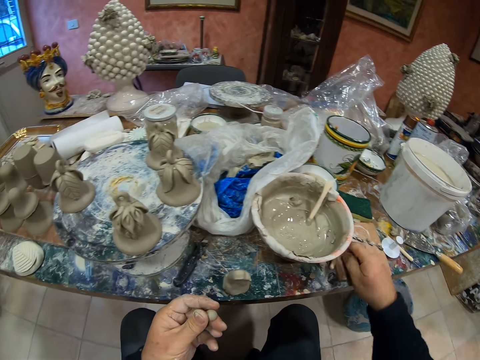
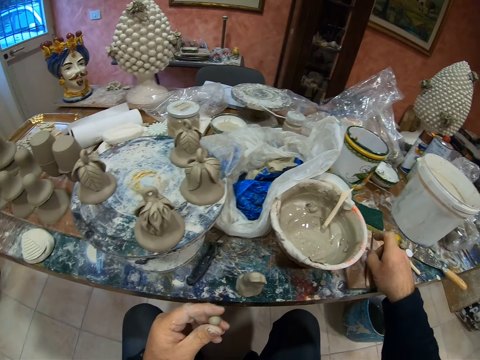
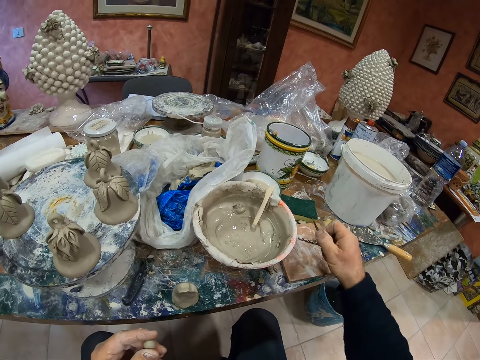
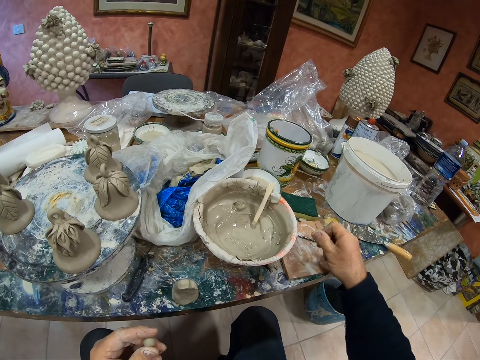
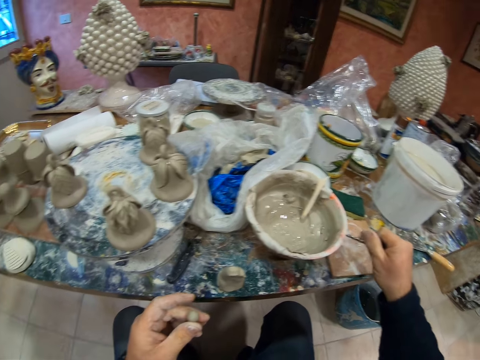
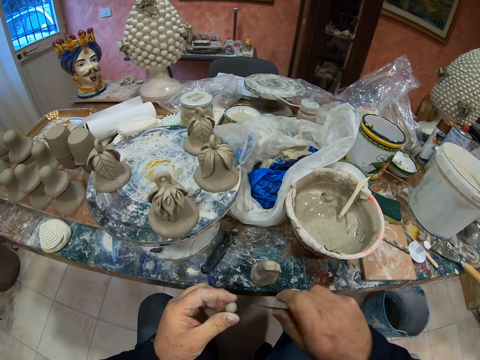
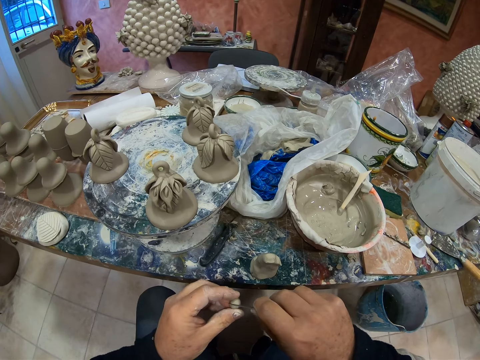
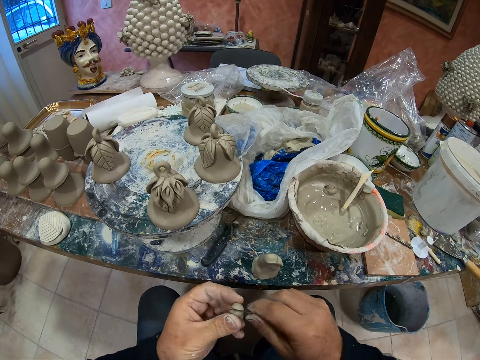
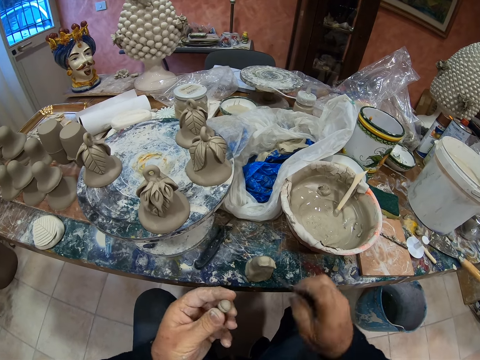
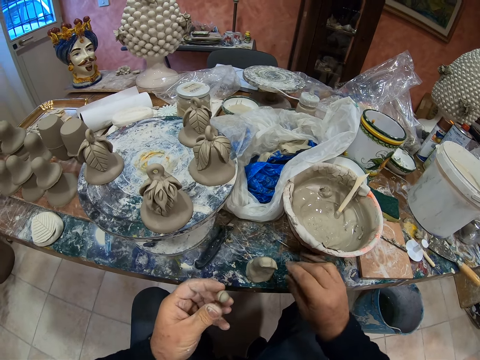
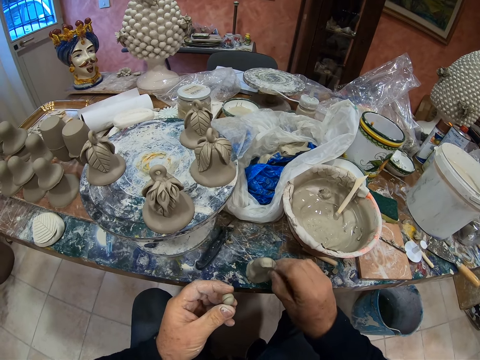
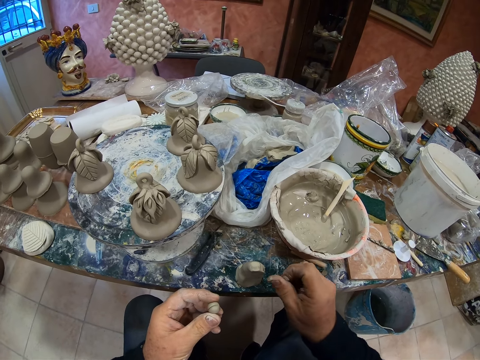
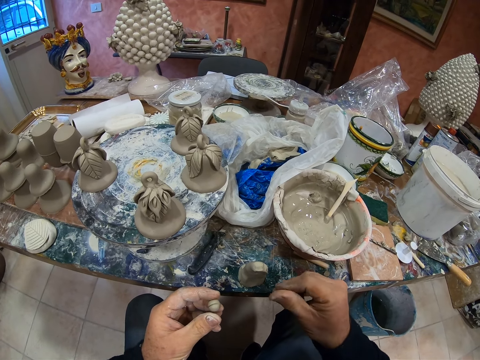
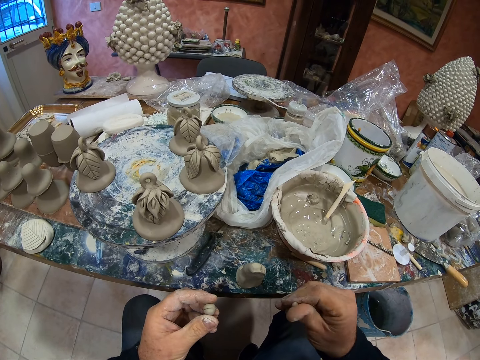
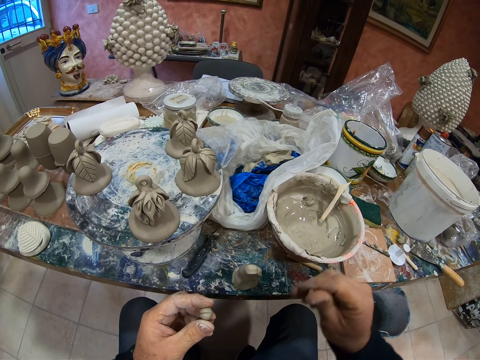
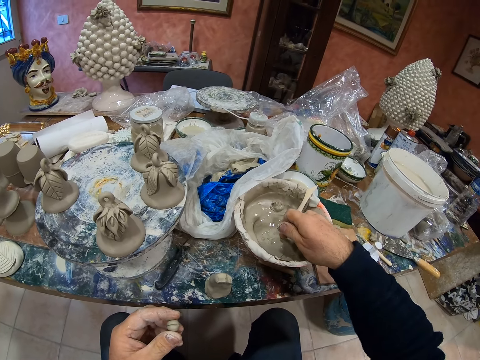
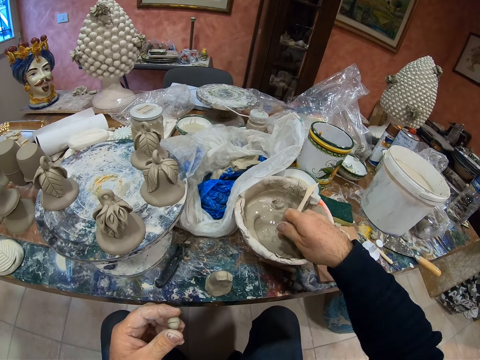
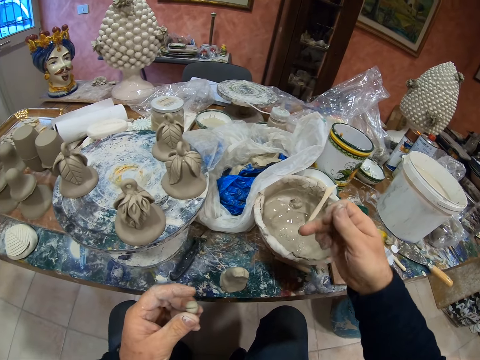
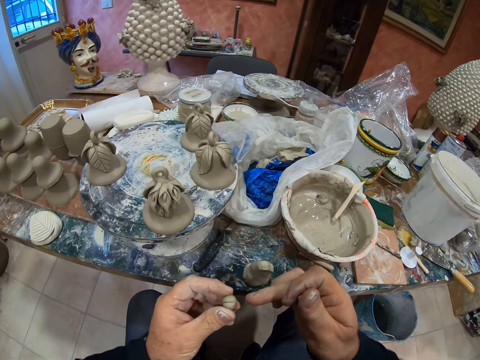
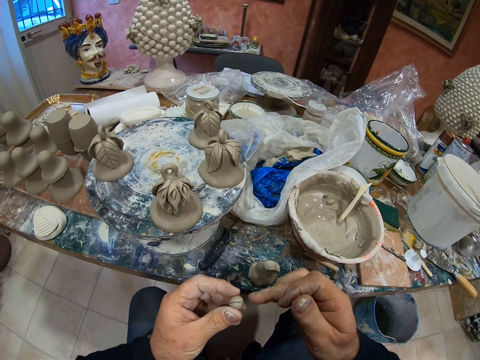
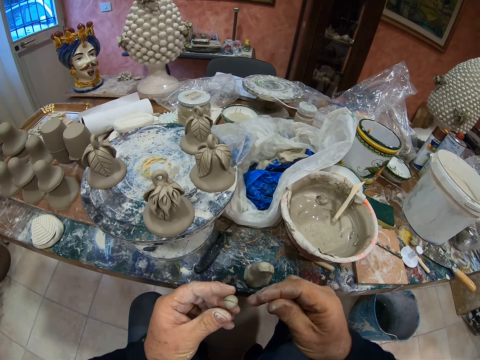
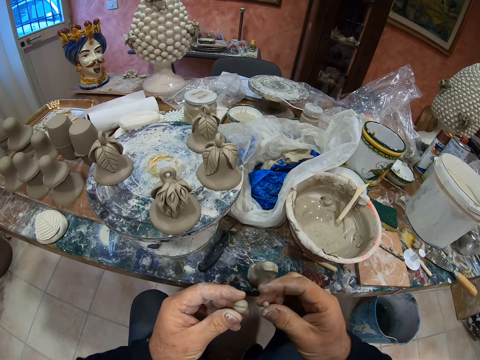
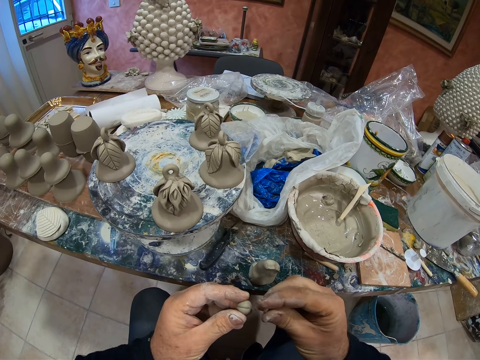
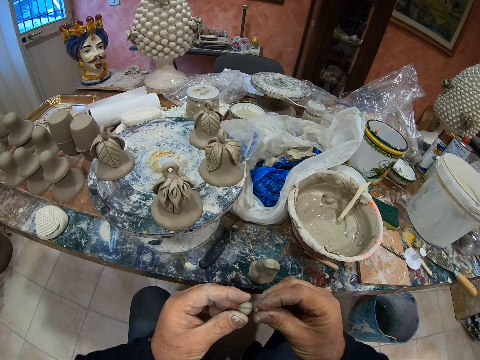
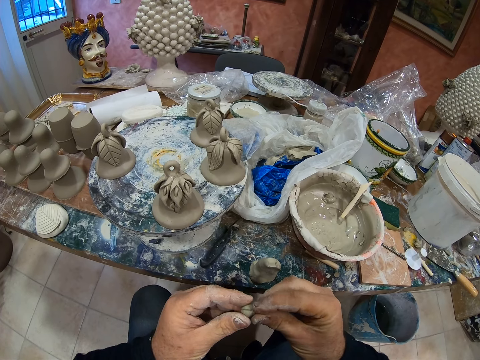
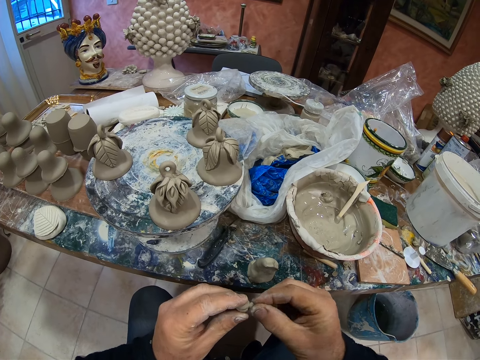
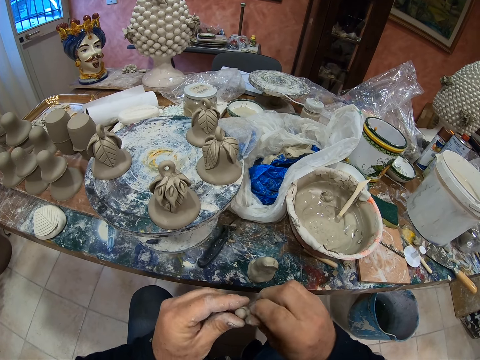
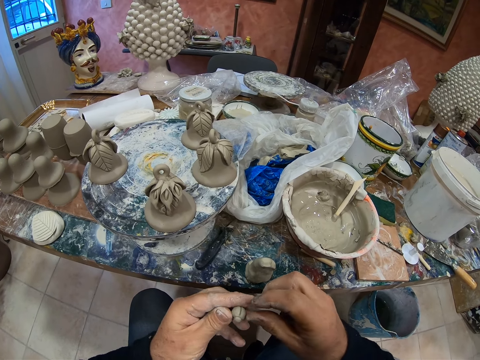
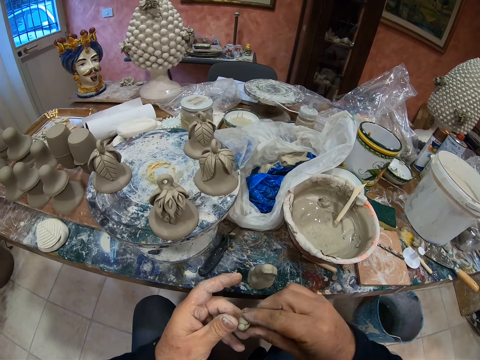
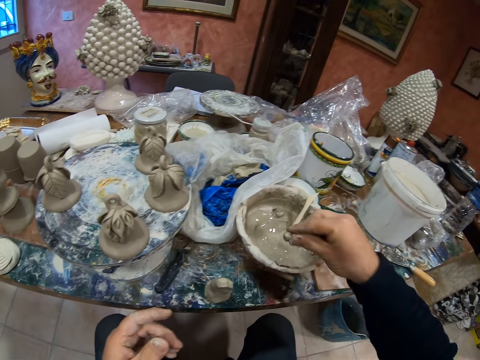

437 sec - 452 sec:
The camera wearer takes the knife on the chopping board. He cuts the paste with the knife. He drops the knife. He fixes the paste on his hand.

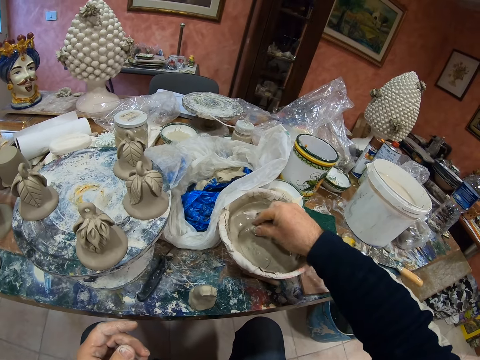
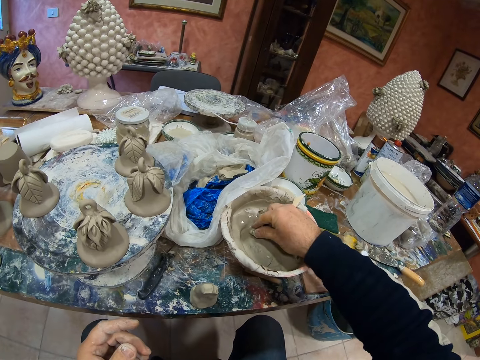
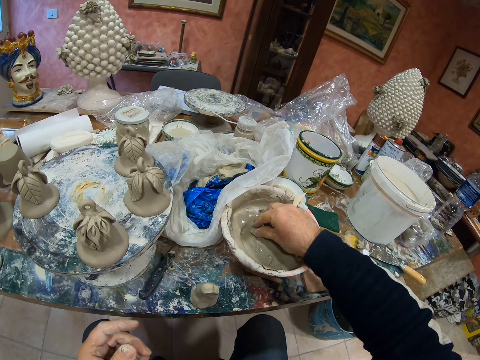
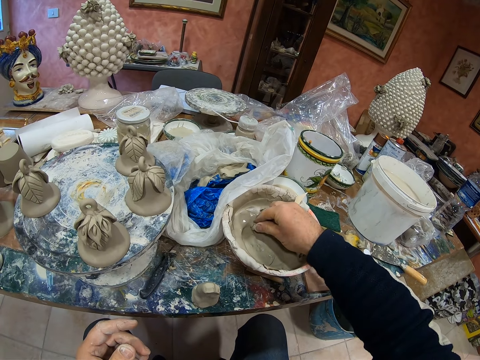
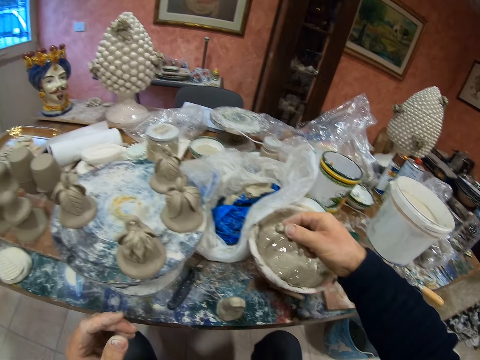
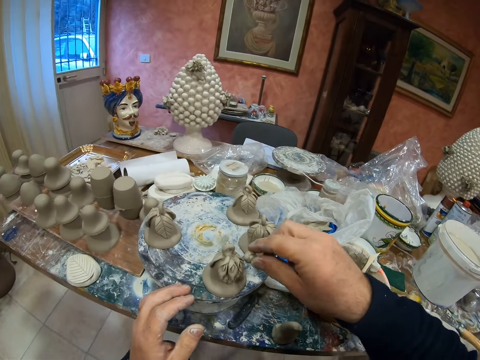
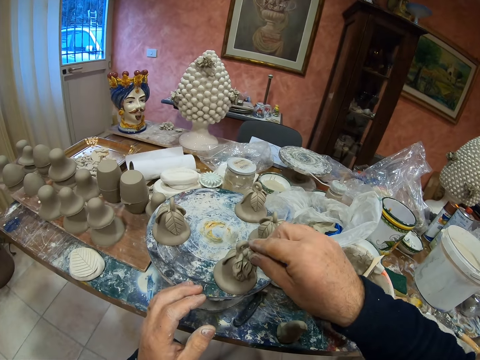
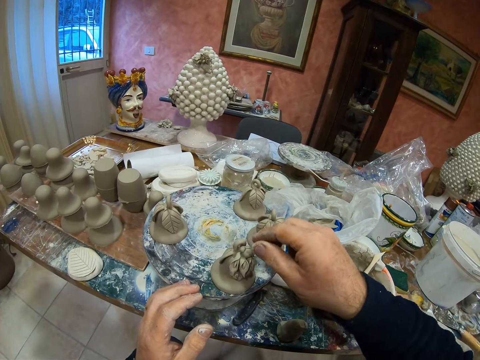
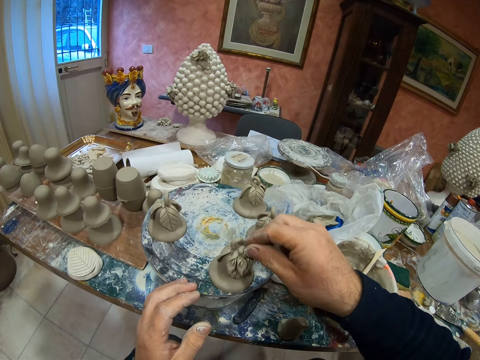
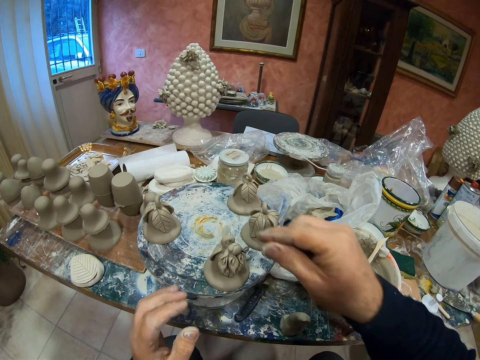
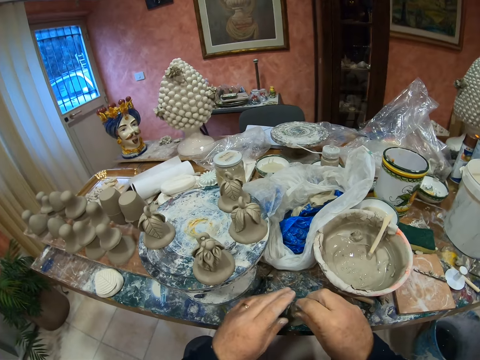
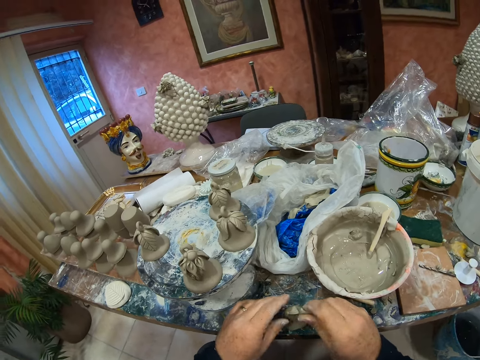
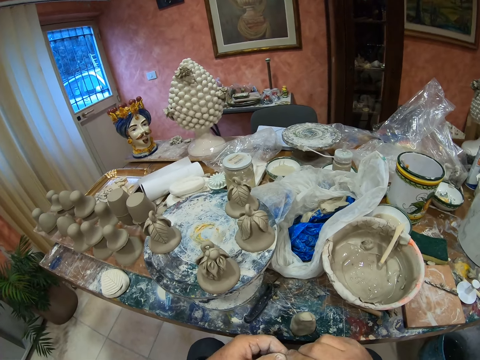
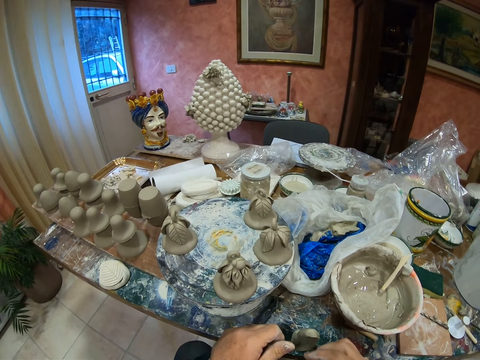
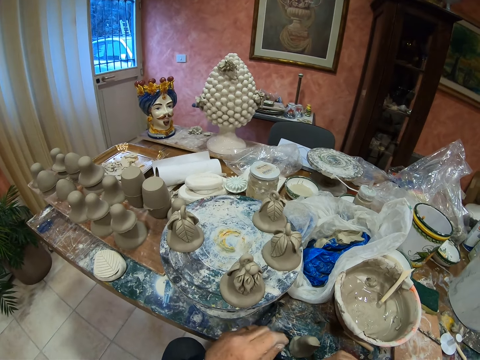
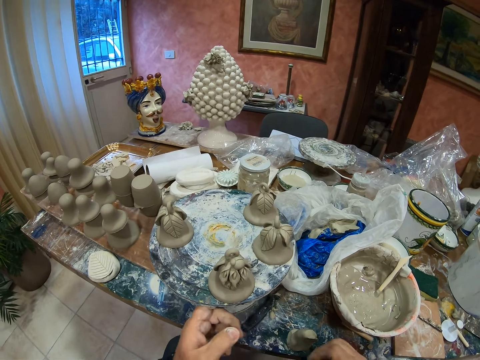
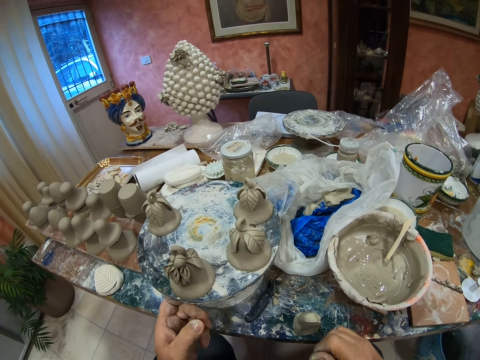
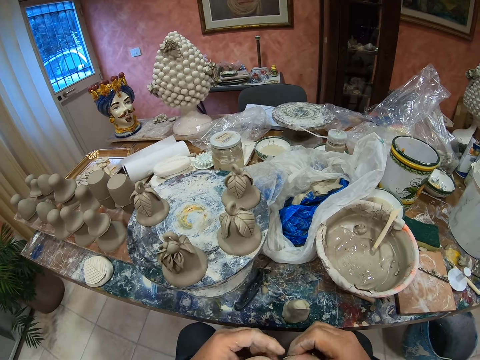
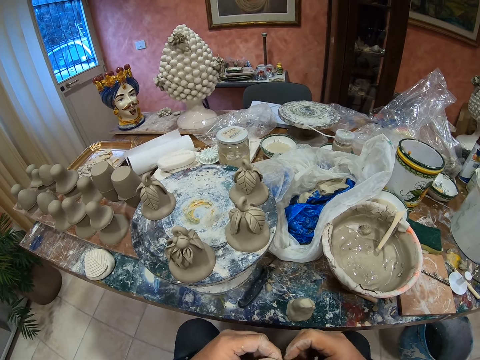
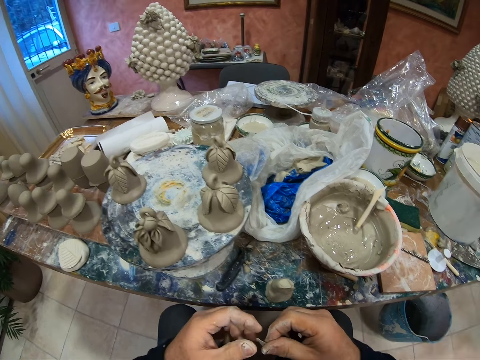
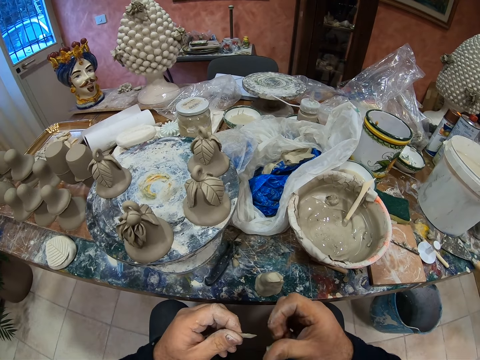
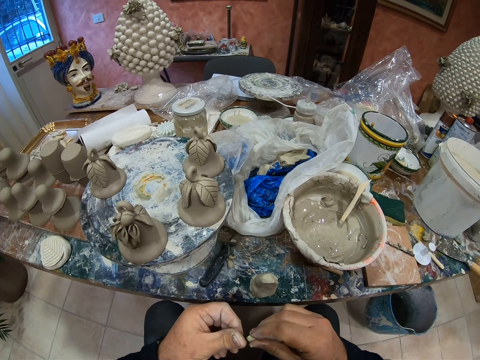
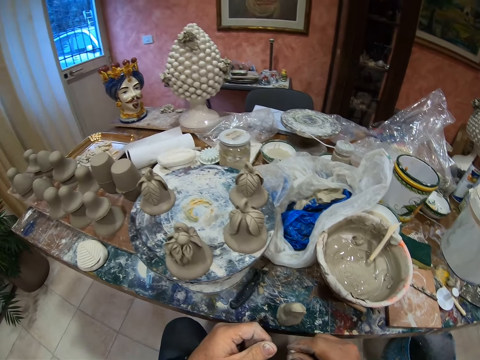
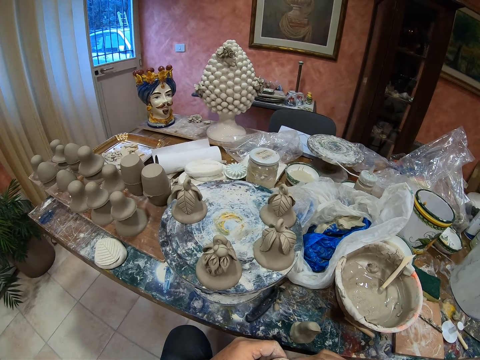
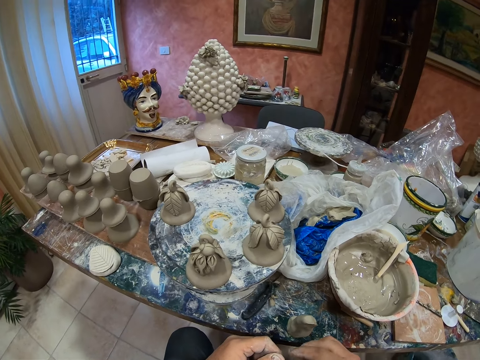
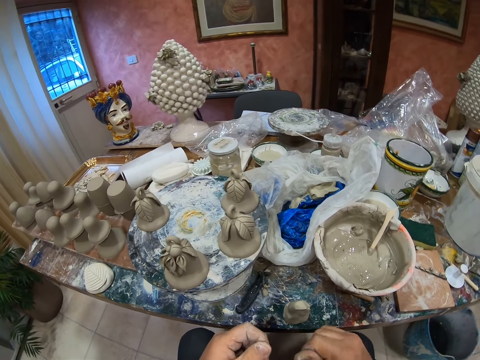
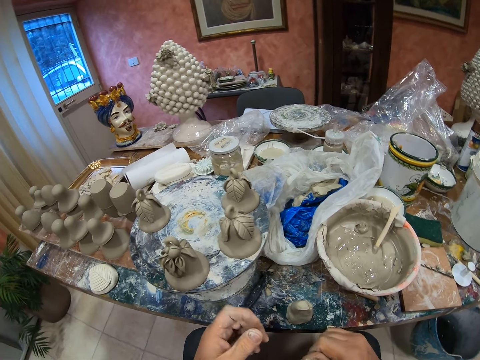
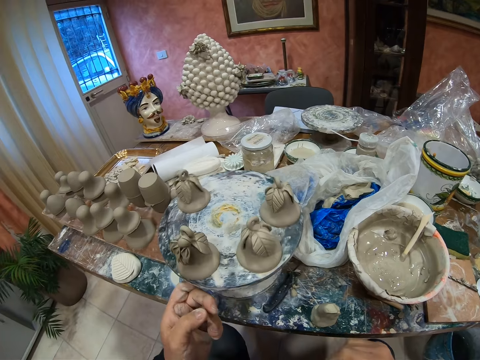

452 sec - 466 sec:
The camera wearer dips the paste or clay in the cement mixer. They fix the paste in the statue. They pick the clay. They mold the clay.
